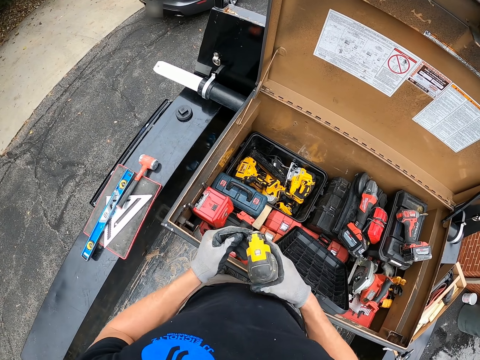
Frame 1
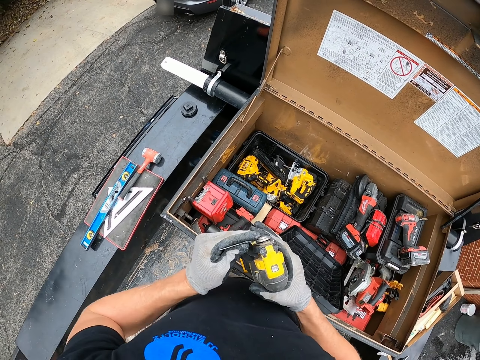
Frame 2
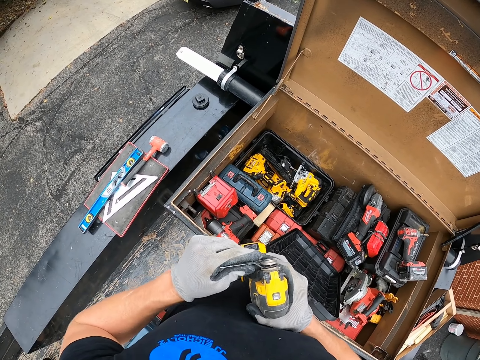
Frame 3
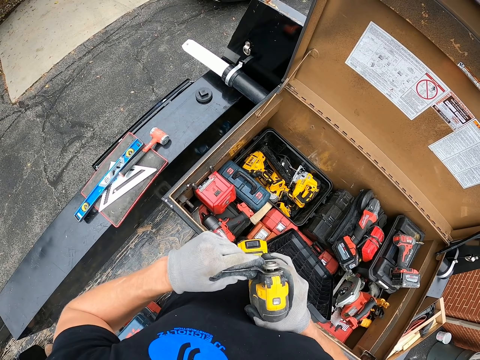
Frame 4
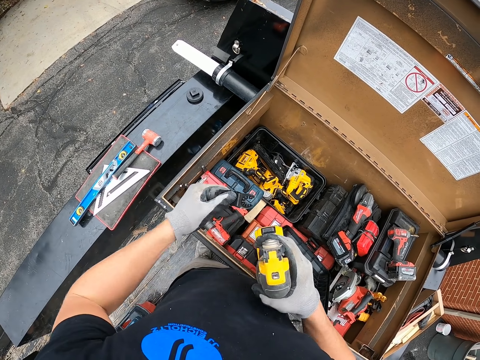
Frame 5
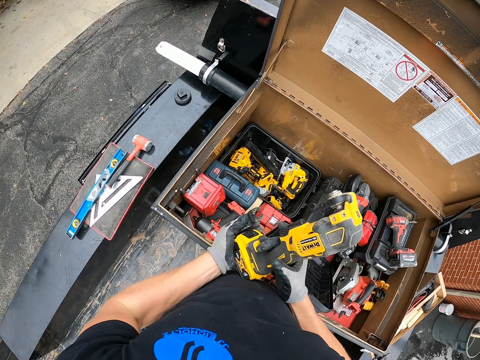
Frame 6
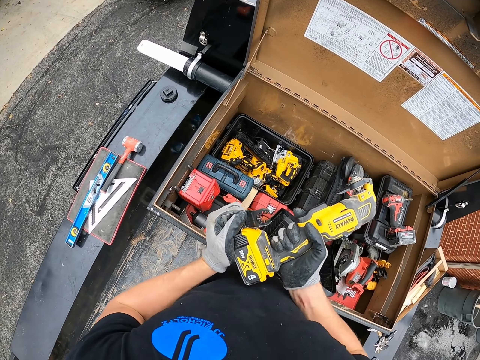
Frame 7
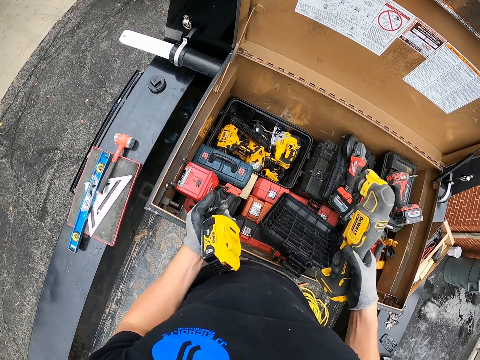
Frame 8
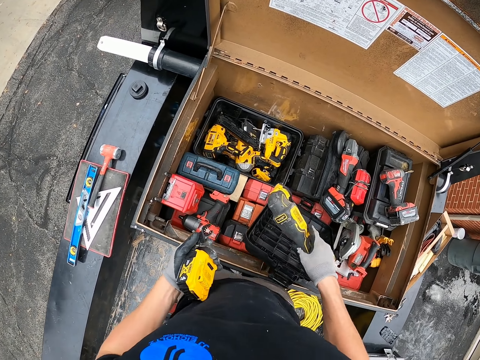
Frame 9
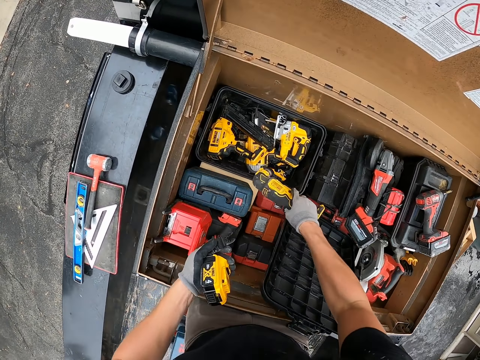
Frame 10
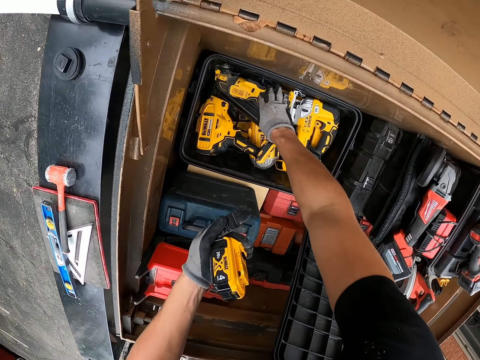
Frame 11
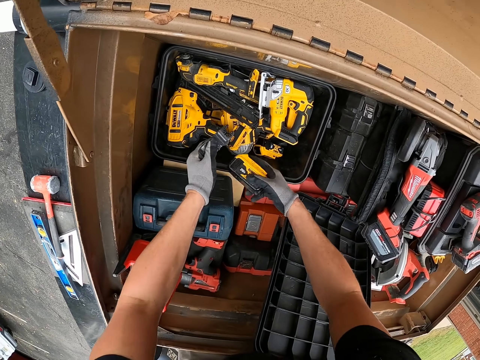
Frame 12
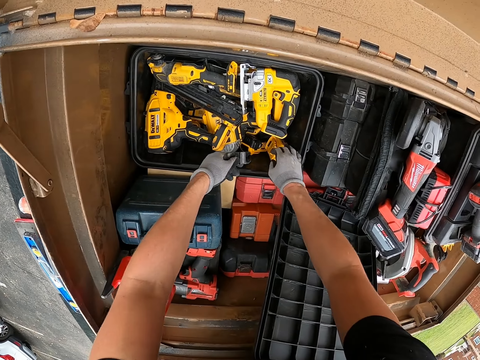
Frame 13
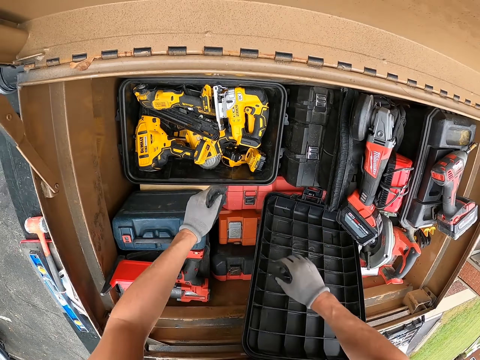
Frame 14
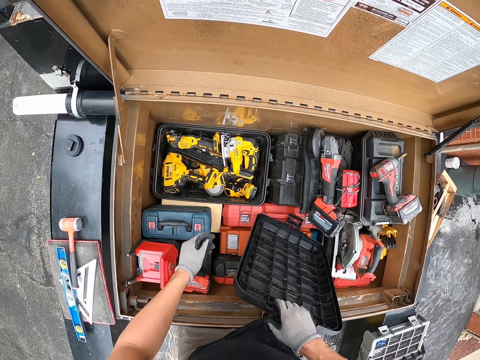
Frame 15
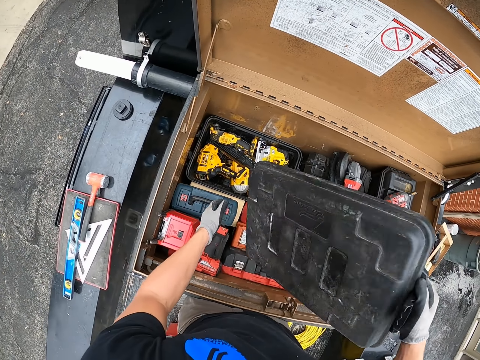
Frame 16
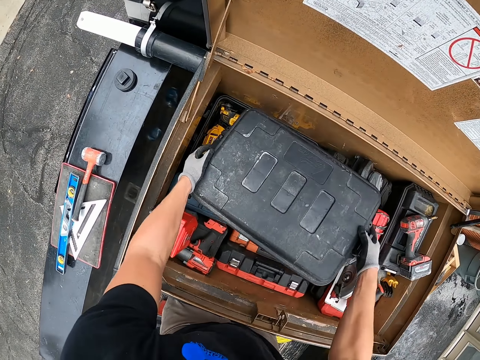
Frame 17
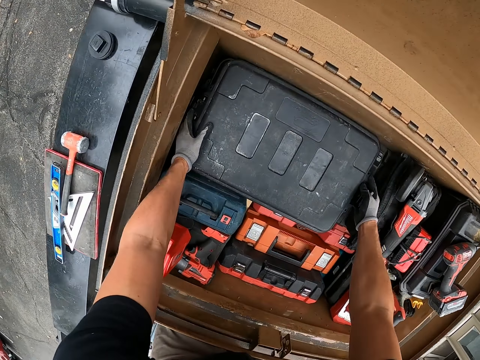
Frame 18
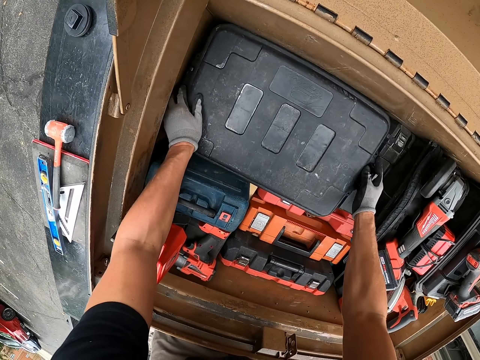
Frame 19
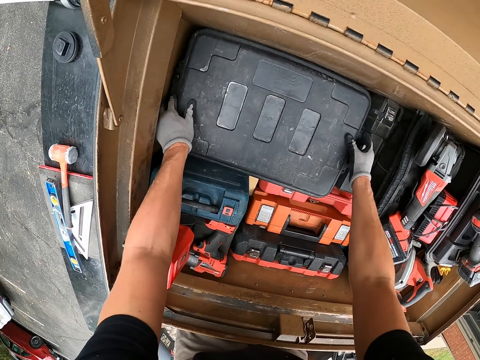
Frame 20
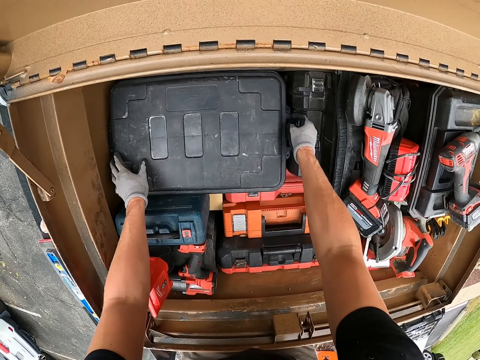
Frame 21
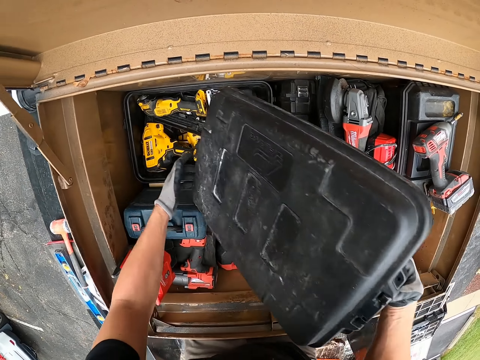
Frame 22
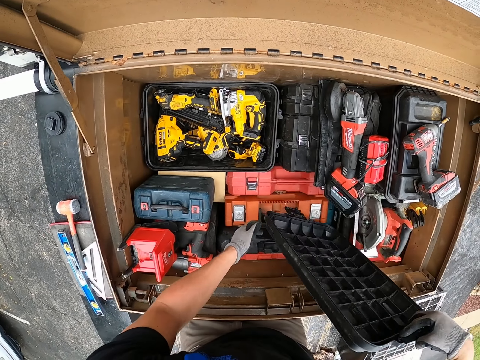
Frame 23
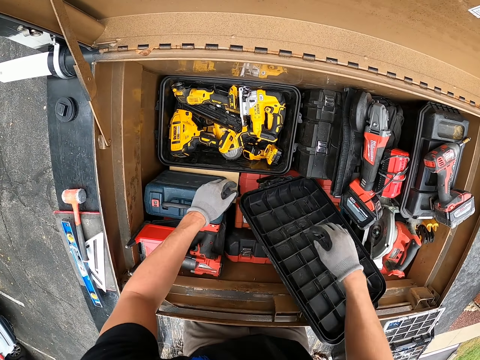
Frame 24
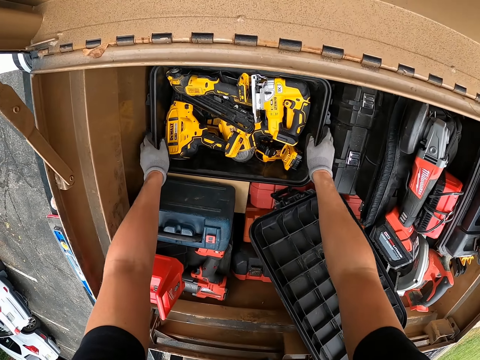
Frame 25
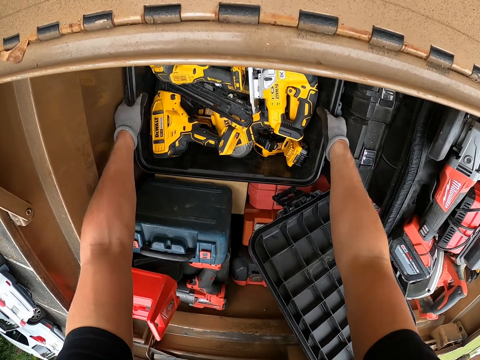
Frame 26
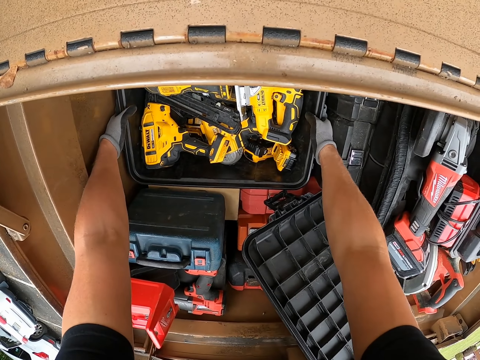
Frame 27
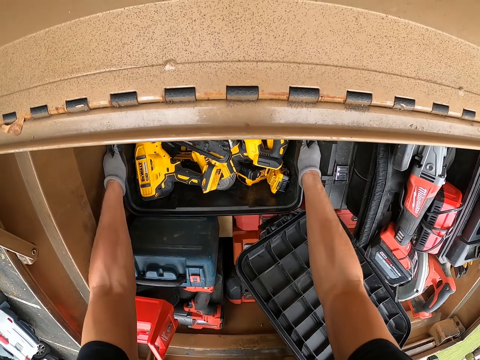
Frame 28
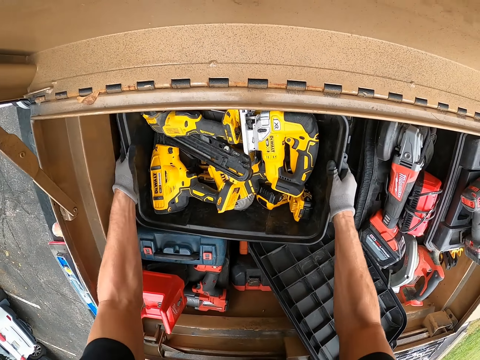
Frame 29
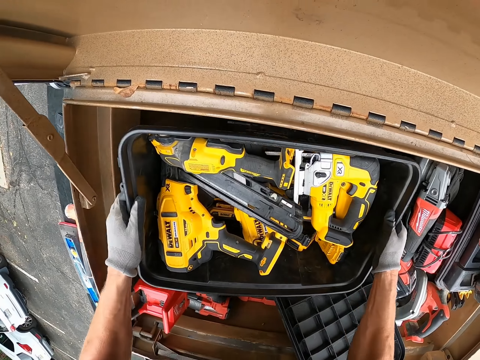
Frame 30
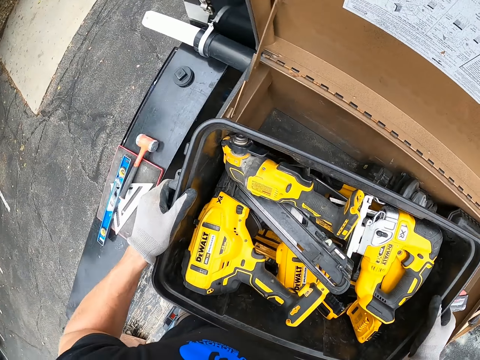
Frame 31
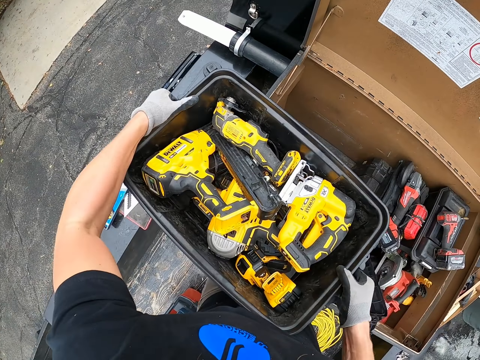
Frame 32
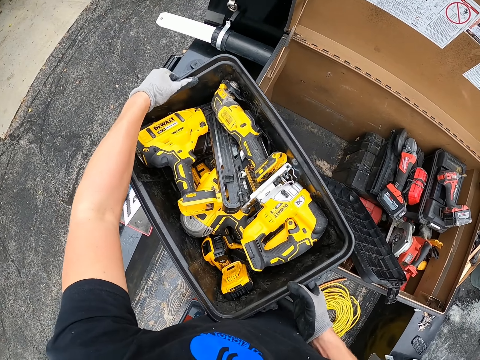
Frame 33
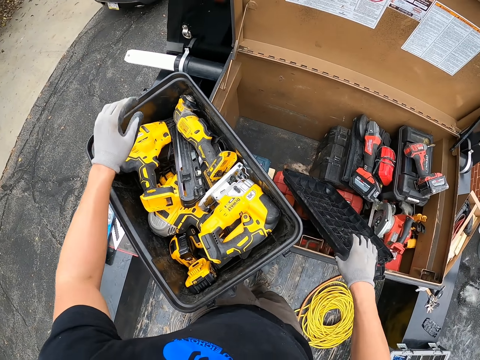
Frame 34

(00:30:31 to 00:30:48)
The camera wearer dismantles something. They place the dismantled parts in the tool box organizer. They pick a lid. They cover a box in the tool box organizer. They open the box. They pick the box from the tool box organizer.

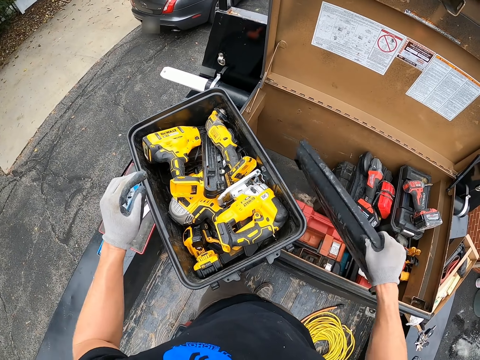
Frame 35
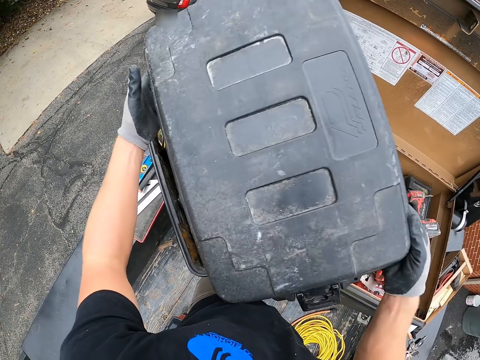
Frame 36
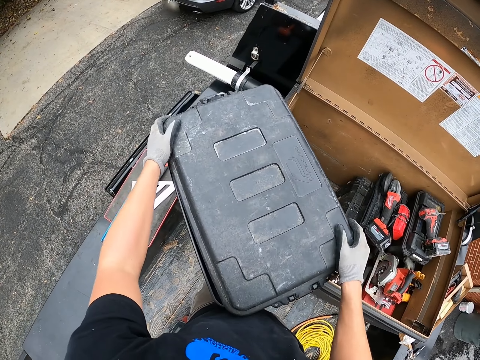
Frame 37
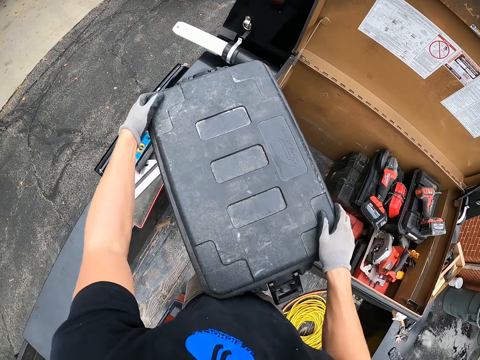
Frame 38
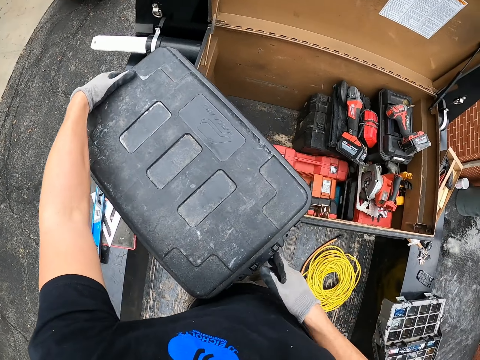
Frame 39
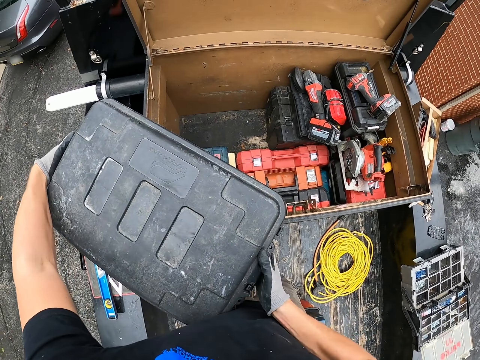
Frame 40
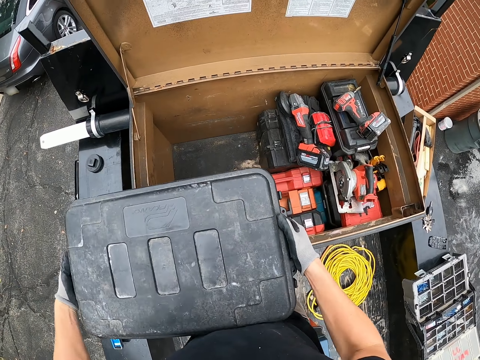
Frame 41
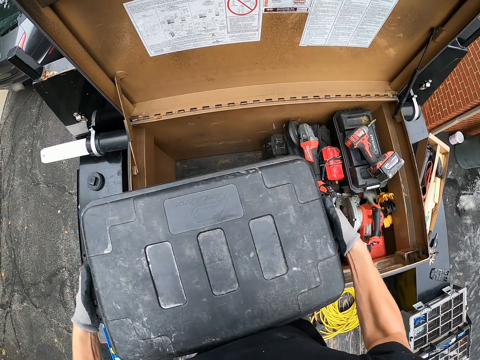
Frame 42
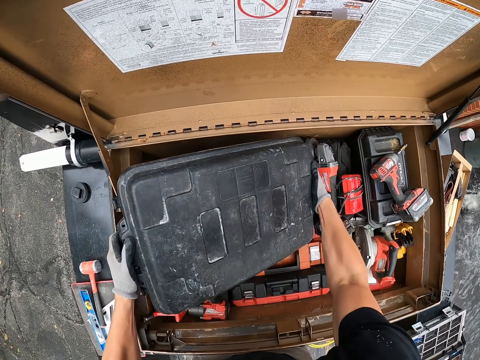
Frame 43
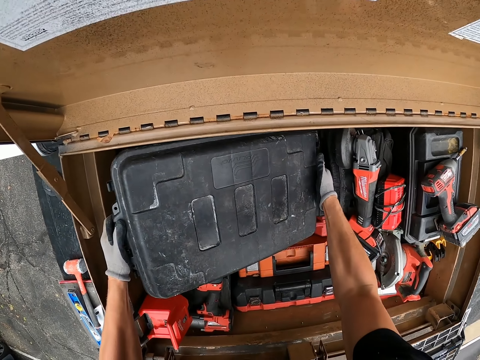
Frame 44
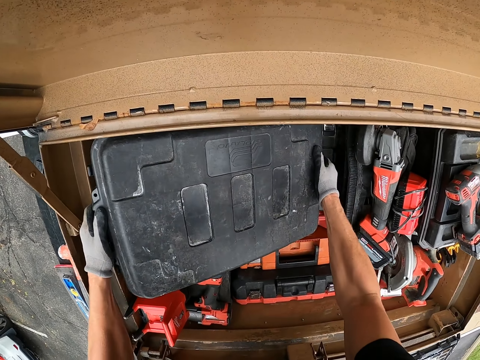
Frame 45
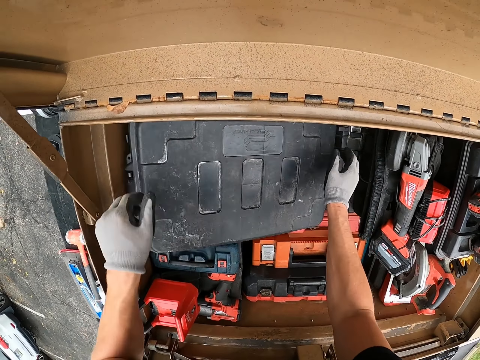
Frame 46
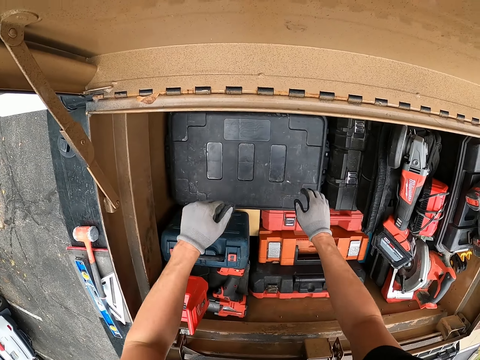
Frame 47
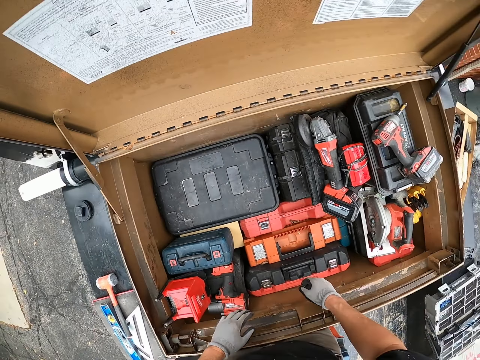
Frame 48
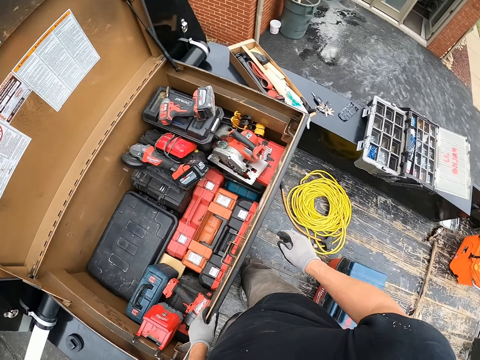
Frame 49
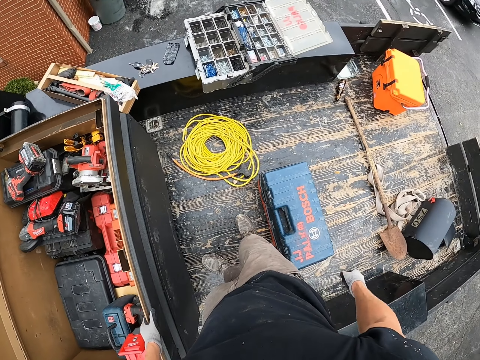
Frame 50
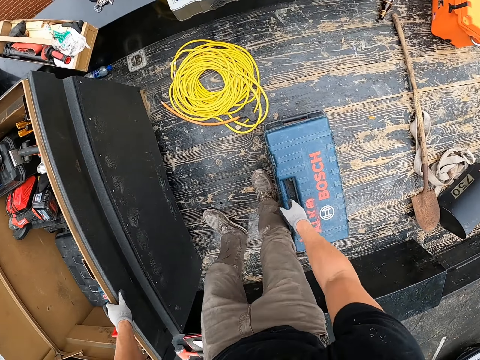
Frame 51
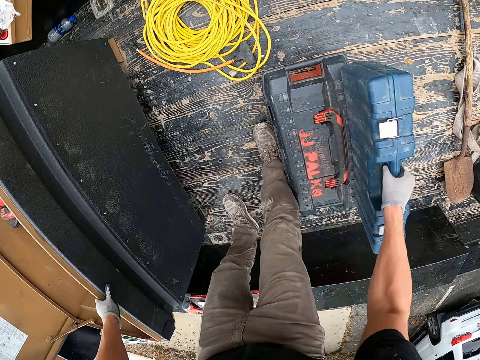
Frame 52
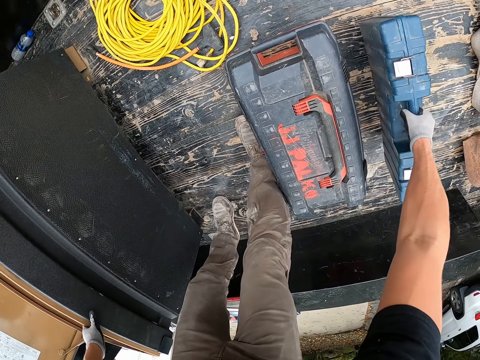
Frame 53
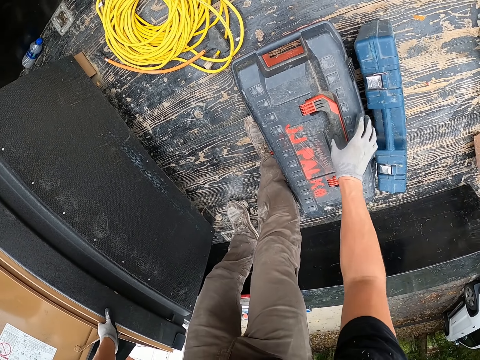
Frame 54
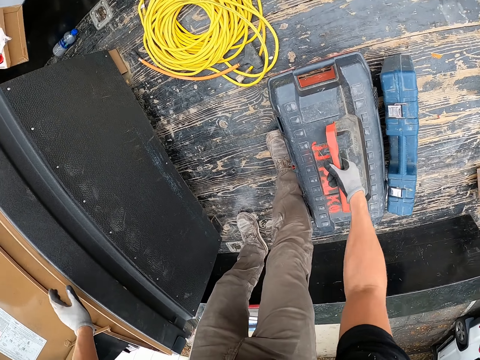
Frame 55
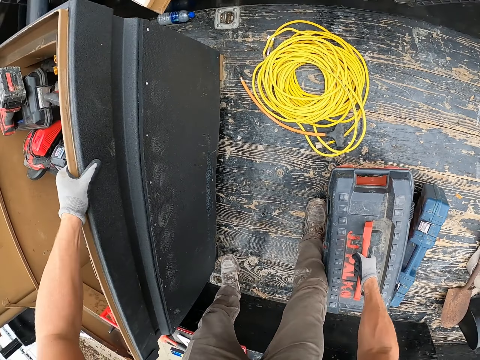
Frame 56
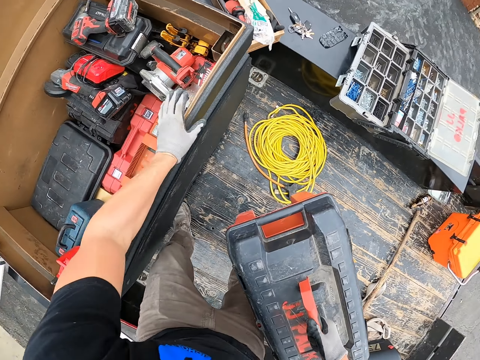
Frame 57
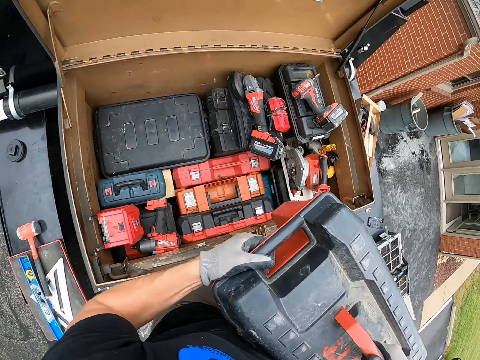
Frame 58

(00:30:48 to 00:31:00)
The camera wearer covers a tool box in the tool box organizer. They put the tool box in the tool box organizer. They lift a tool box. They pick up a tool box.
